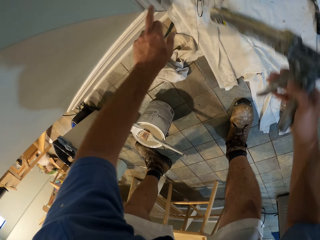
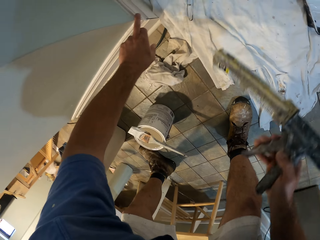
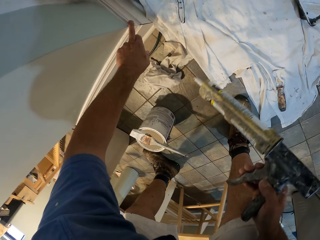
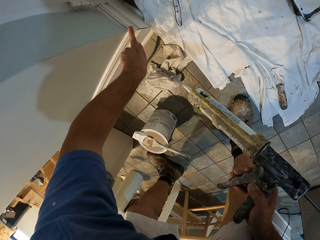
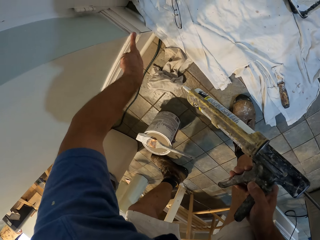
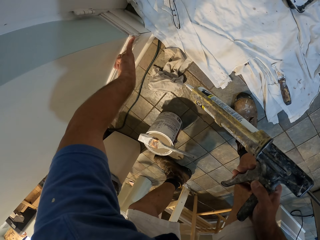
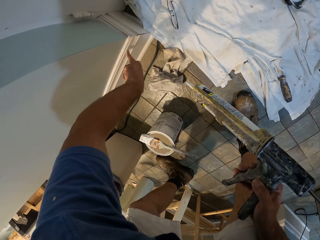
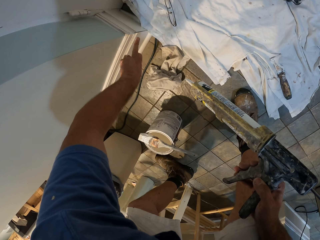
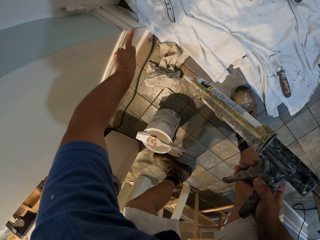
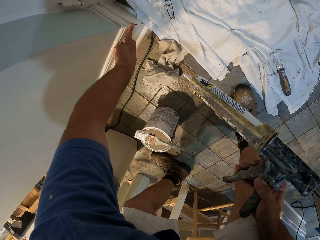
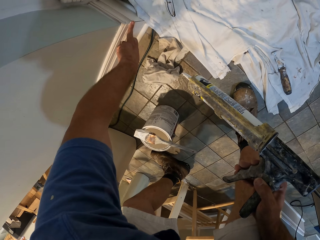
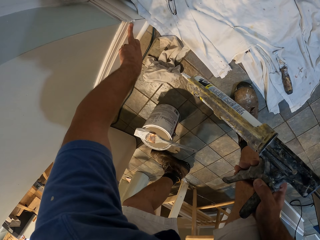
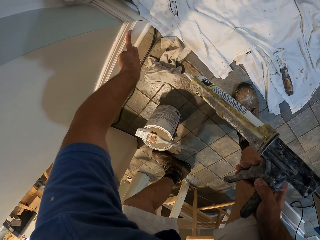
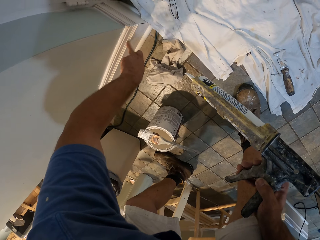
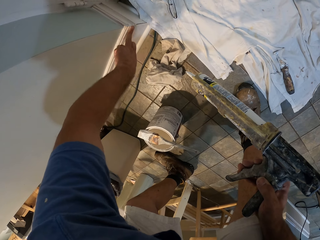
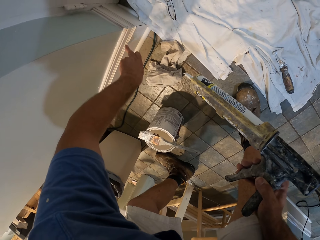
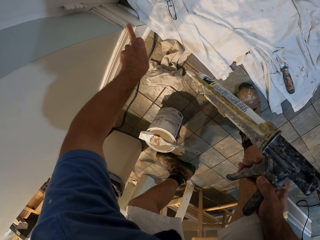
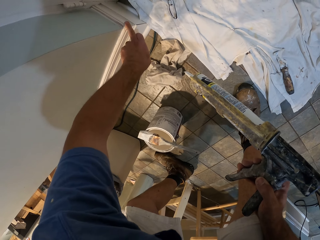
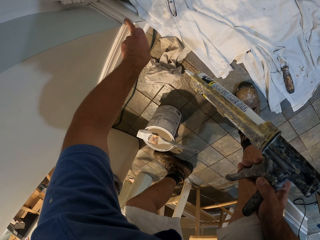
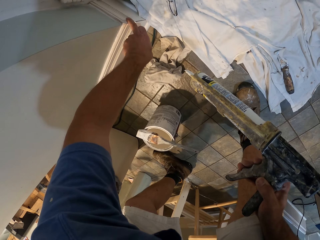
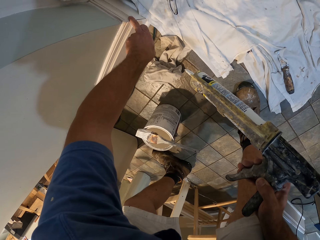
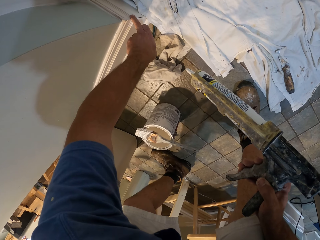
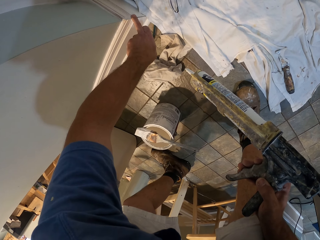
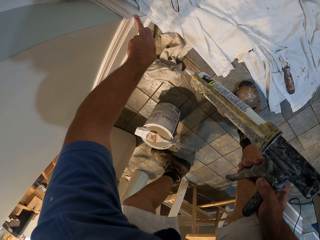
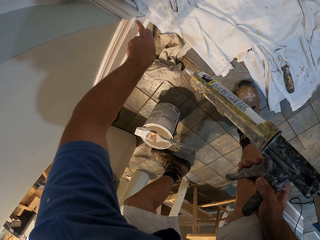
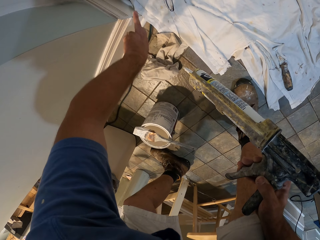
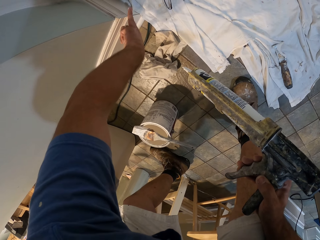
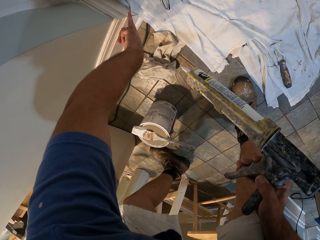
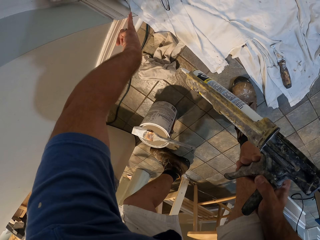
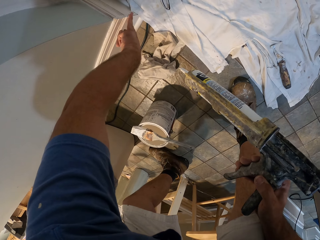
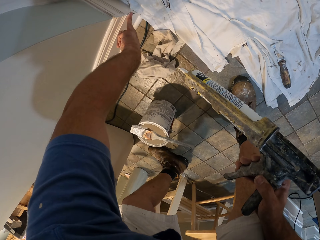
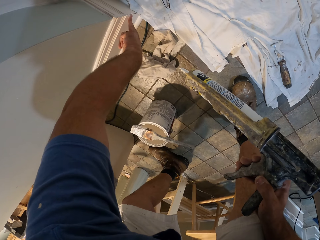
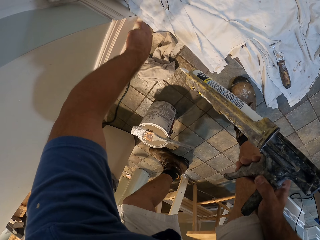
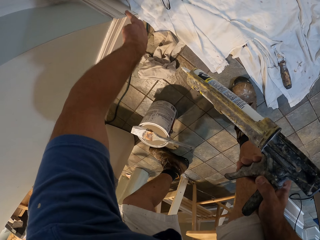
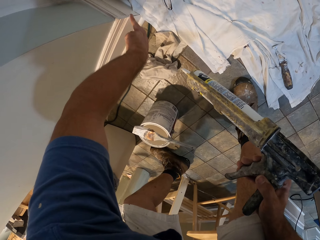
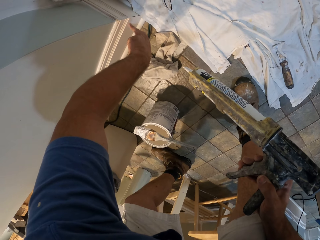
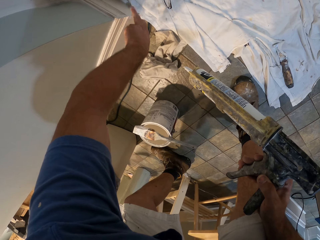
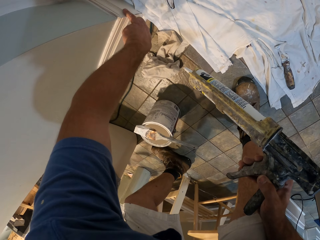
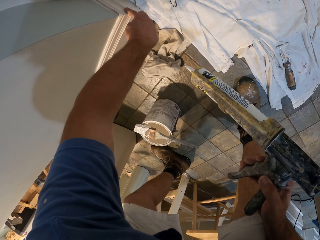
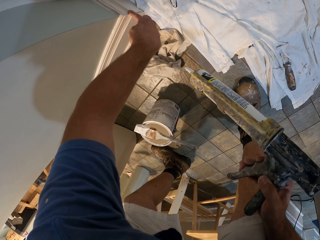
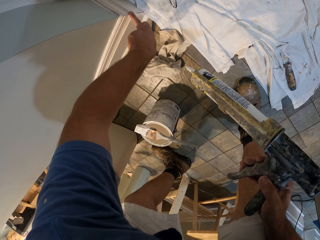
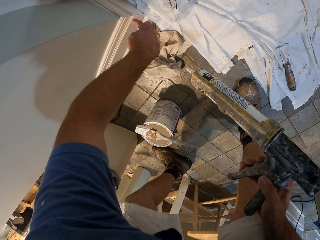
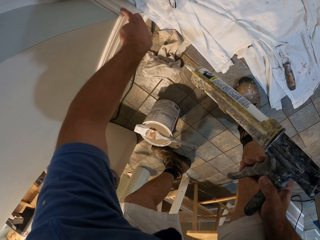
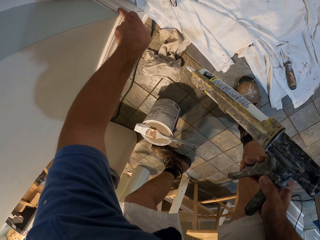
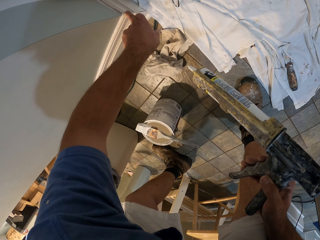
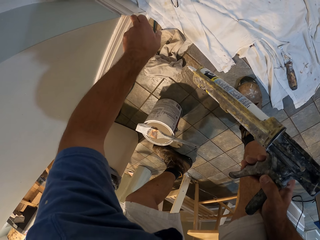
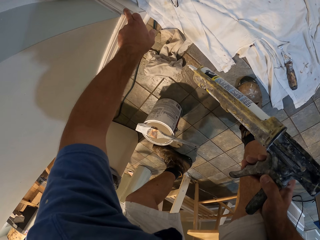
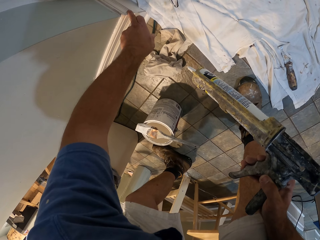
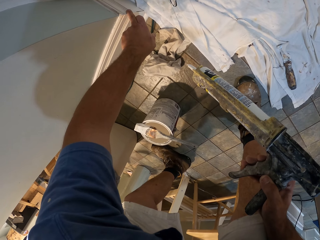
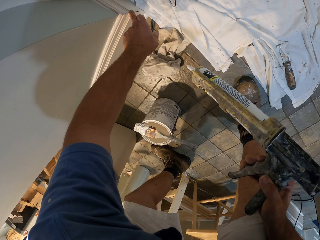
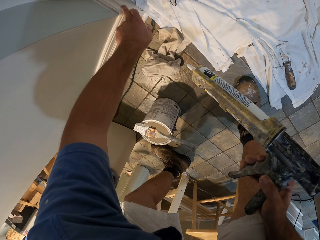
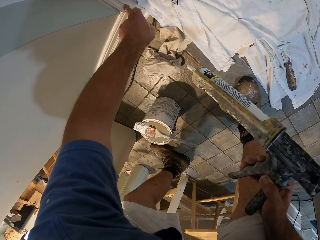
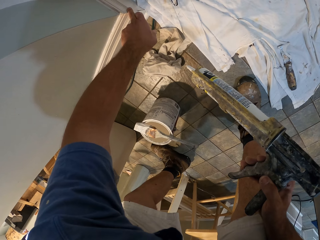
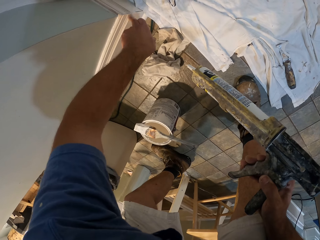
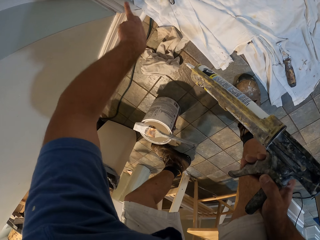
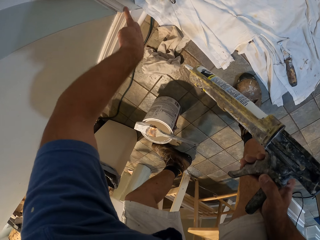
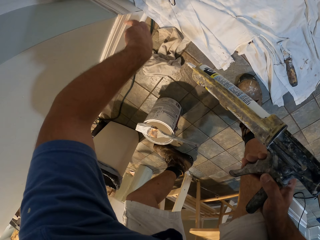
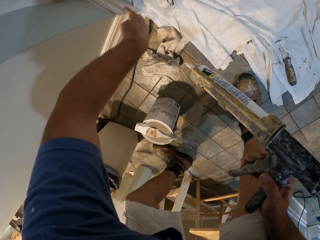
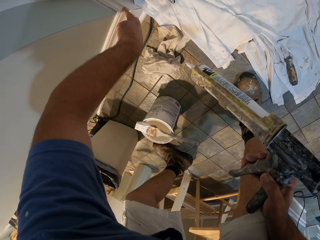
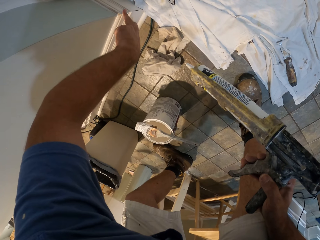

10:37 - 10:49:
The camera wearer aligns the paint on the wall trim with his left finger.

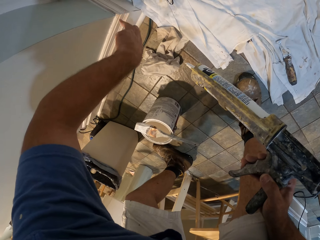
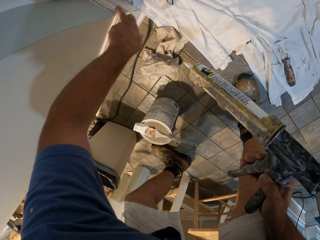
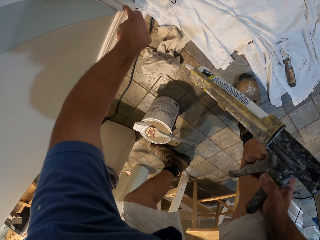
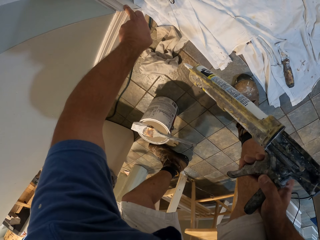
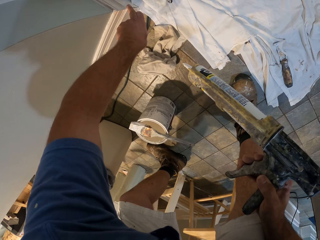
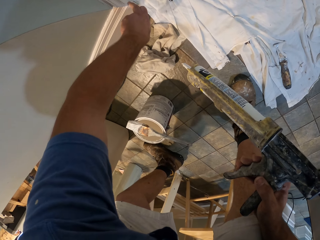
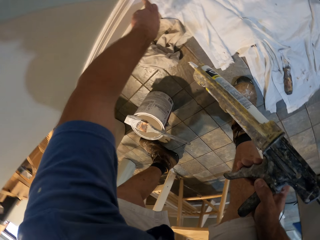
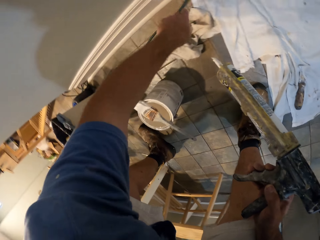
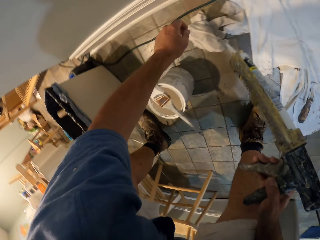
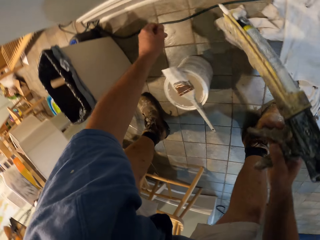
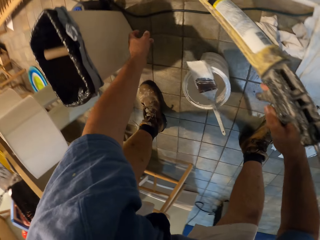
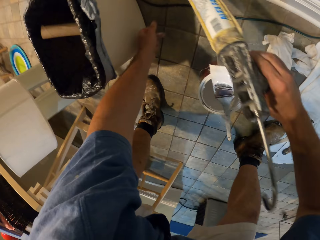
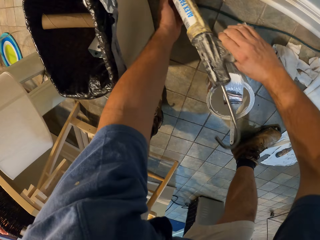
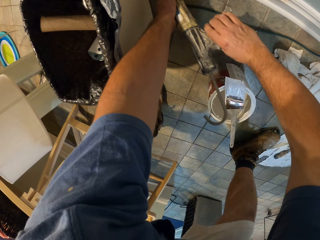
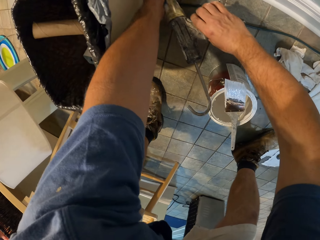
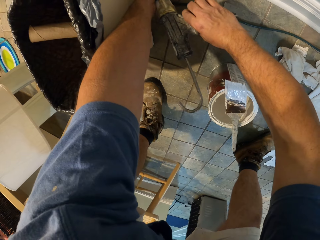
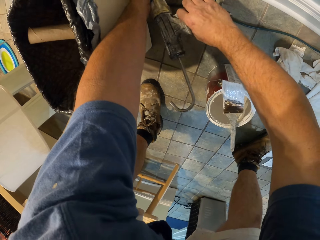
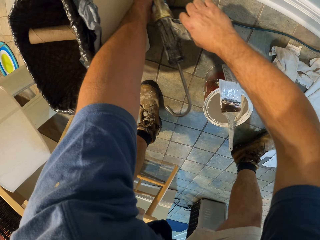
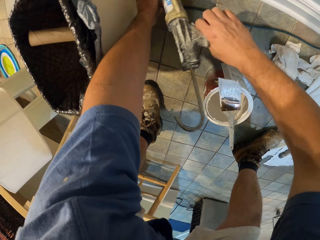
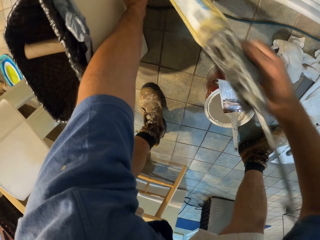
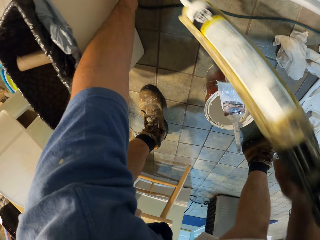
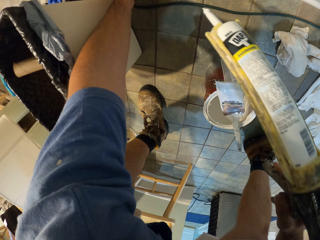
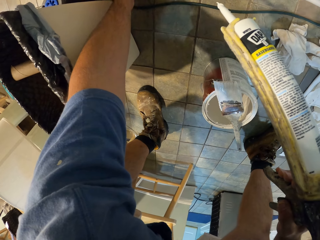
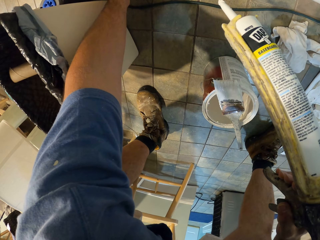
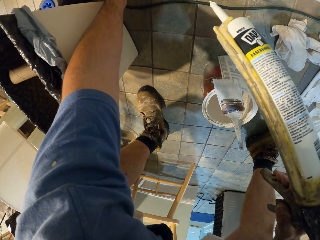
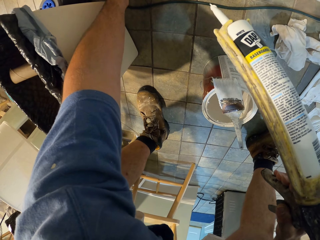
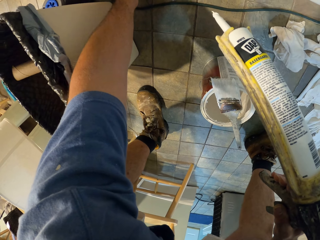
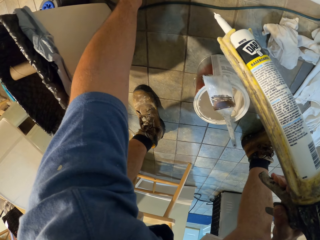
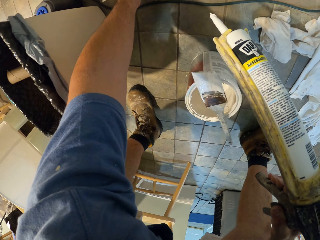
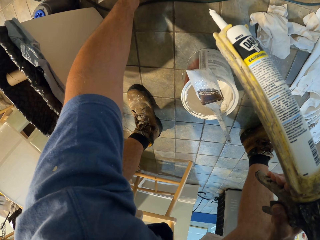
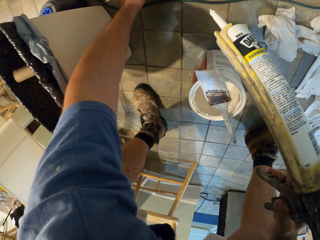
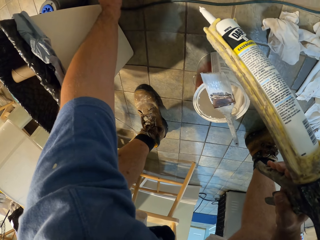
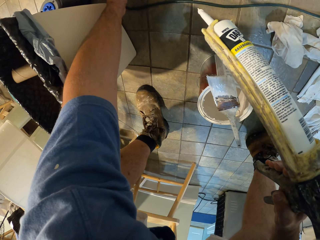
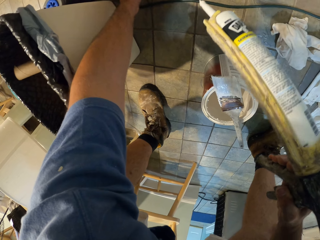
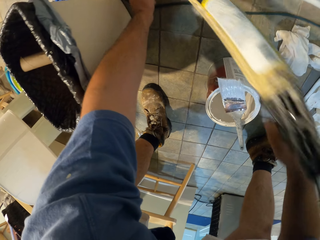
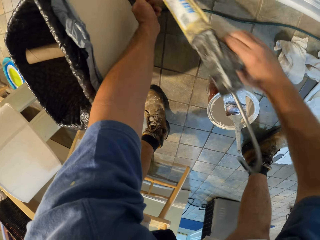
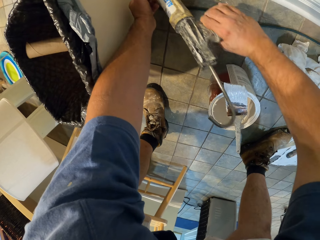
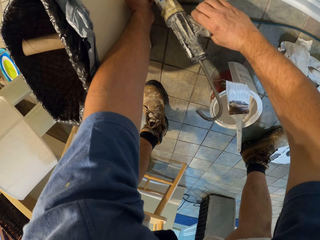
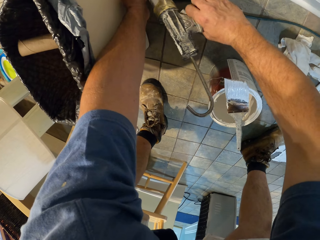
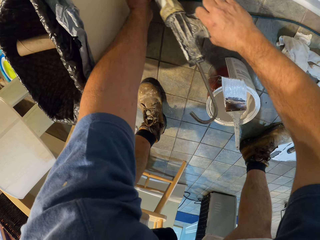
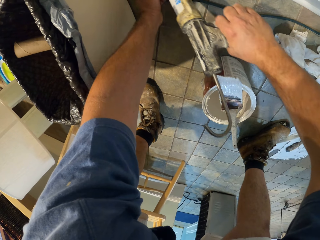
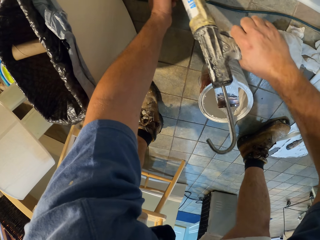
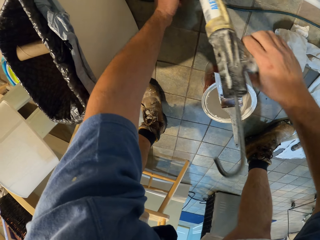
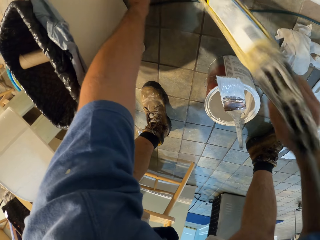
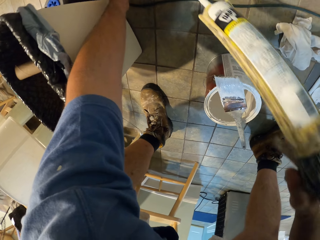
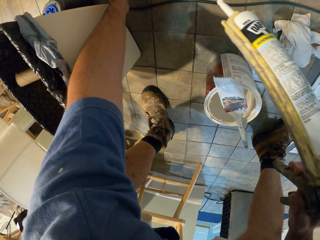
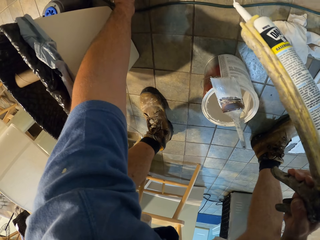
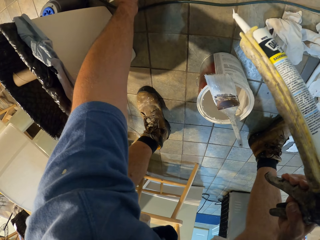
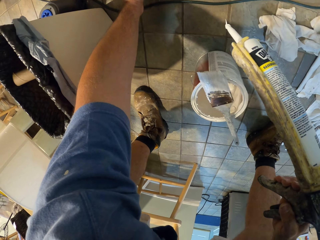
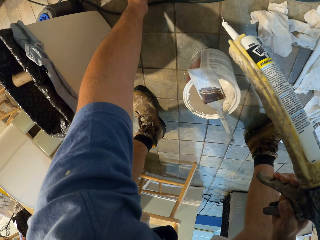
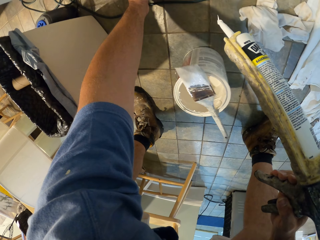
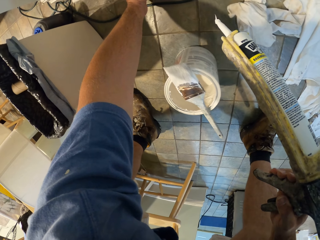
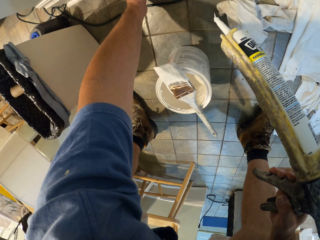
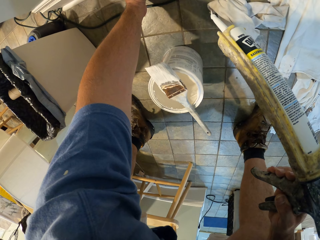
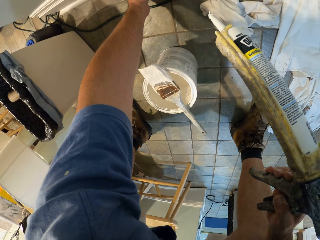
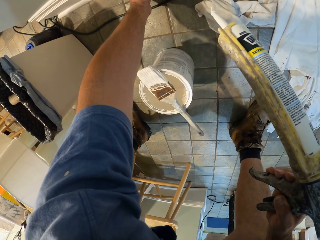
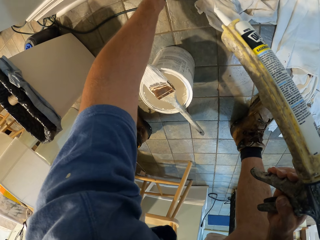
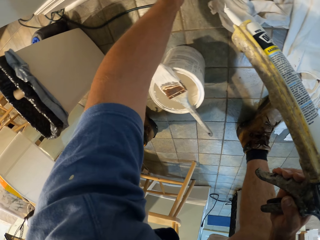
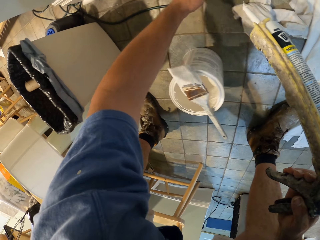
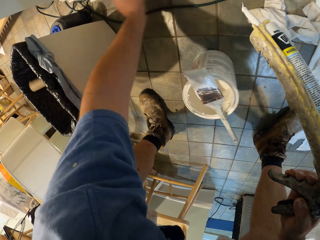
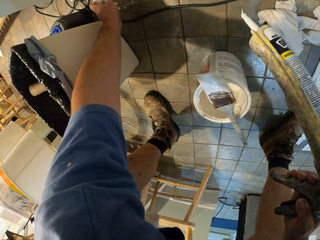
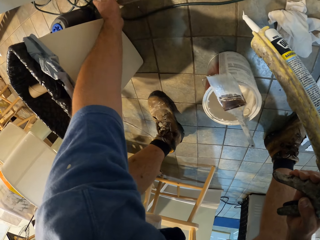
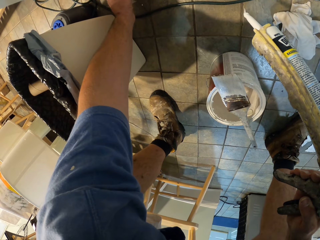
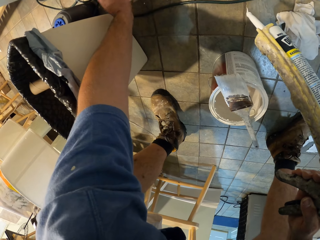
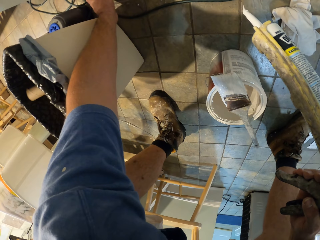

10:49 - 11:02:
The camera wearer puts paint on the edge of the wall trim with the paint gun. He aligns the paint on the wall trim with his left finger. He puts paint on the edge of the wall trim with the paint gun. He aligns the paint on the wall trim with his left finger.
